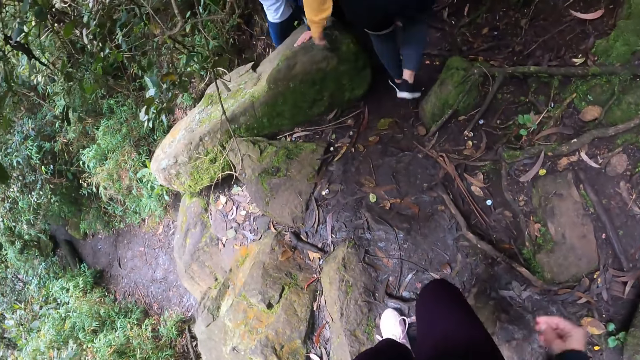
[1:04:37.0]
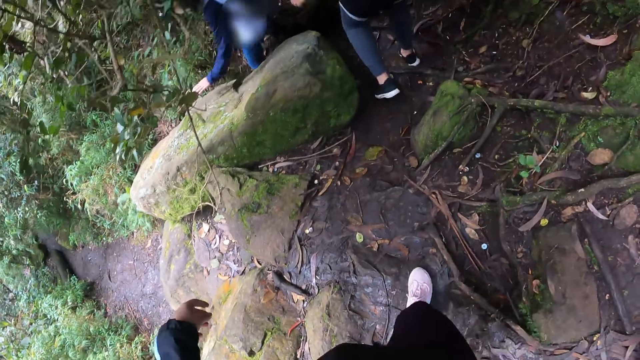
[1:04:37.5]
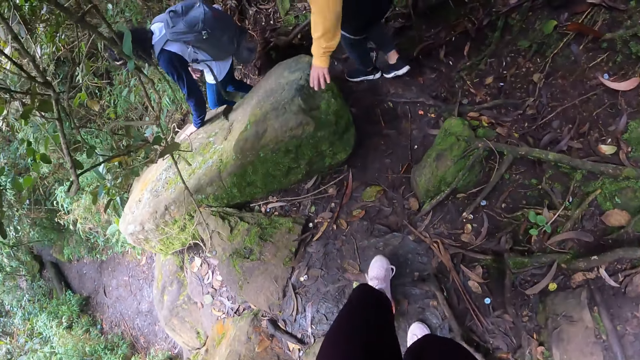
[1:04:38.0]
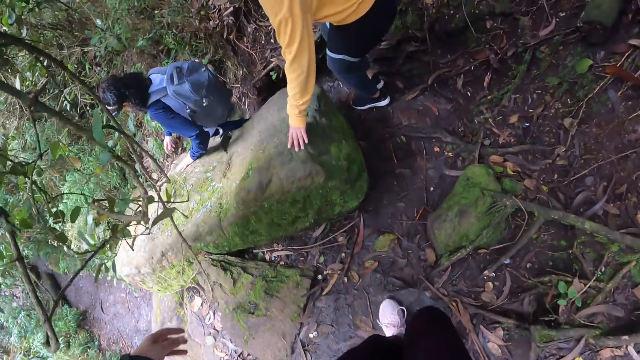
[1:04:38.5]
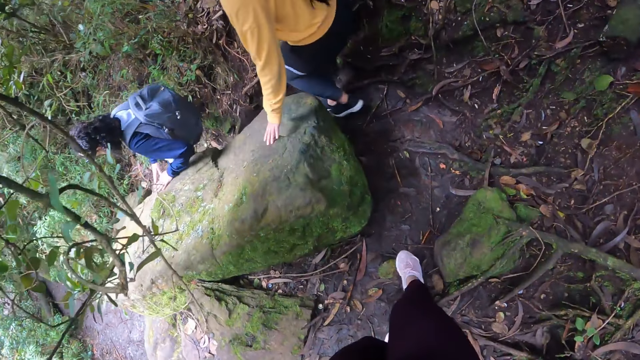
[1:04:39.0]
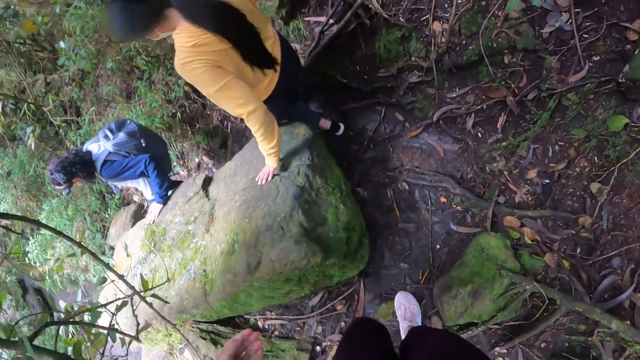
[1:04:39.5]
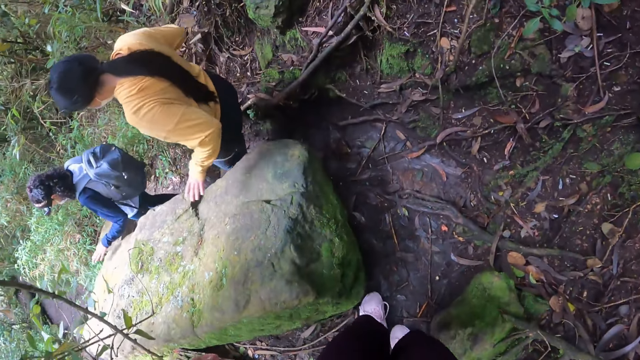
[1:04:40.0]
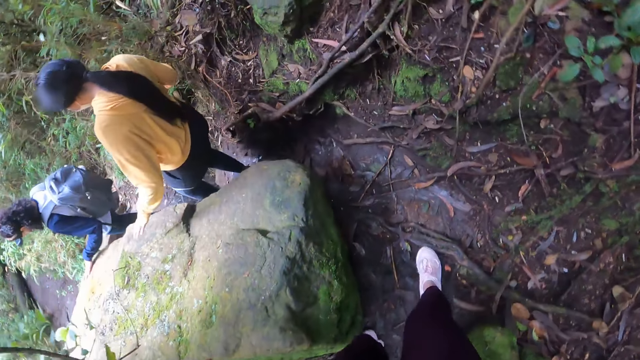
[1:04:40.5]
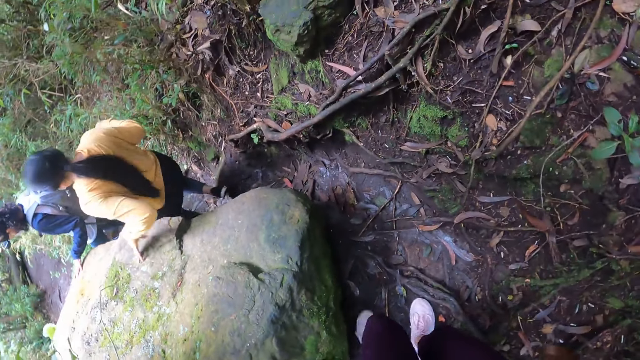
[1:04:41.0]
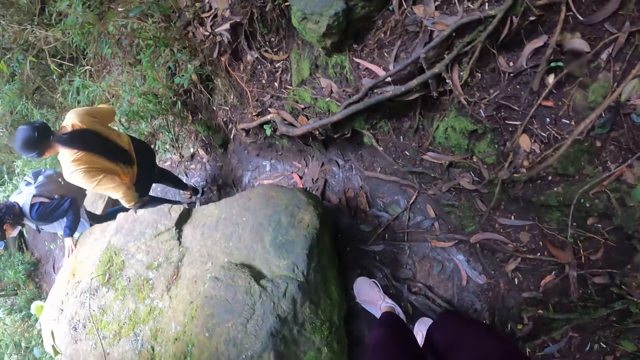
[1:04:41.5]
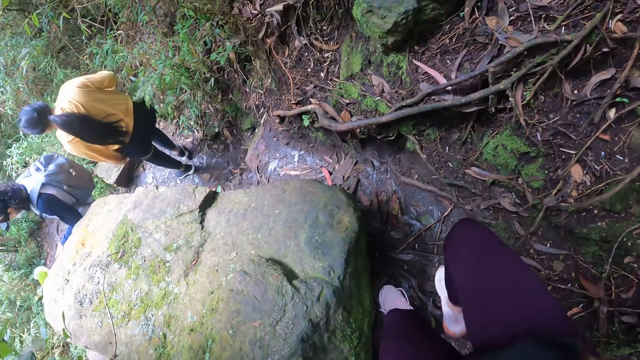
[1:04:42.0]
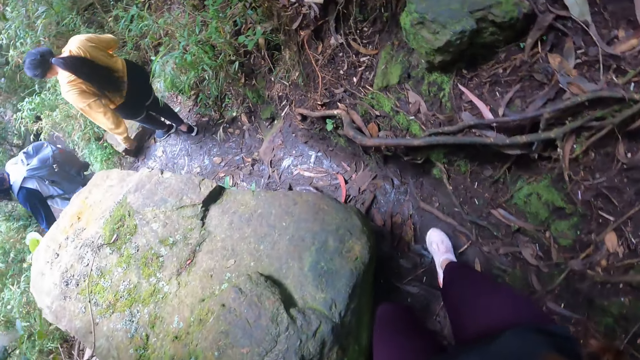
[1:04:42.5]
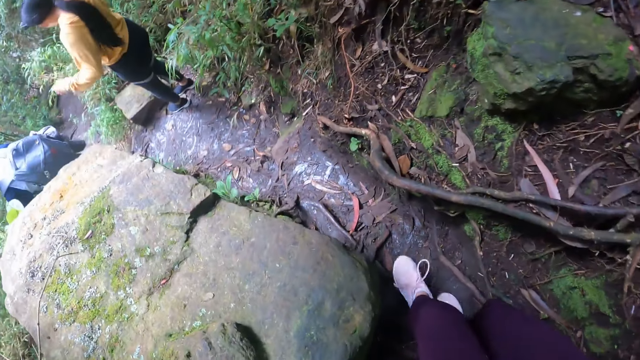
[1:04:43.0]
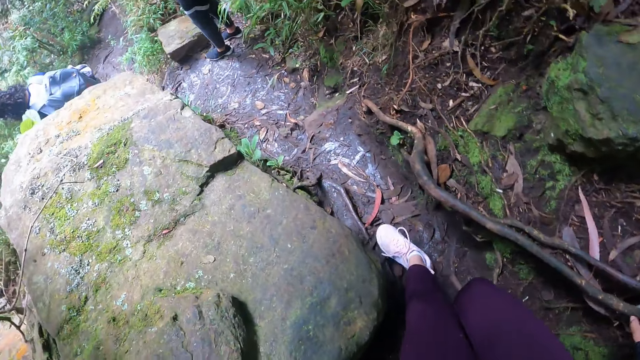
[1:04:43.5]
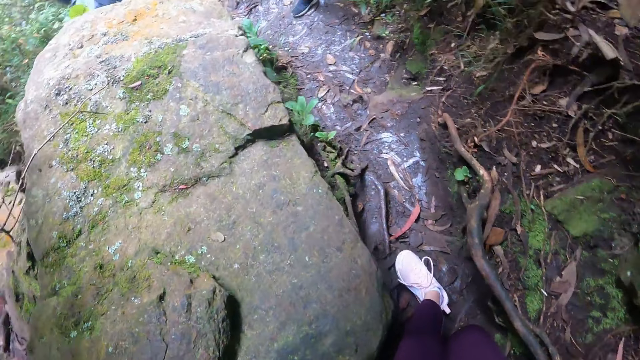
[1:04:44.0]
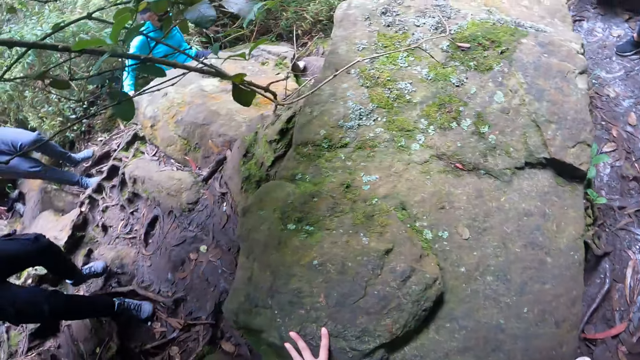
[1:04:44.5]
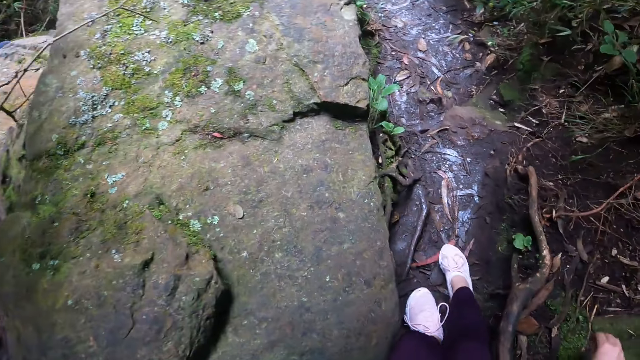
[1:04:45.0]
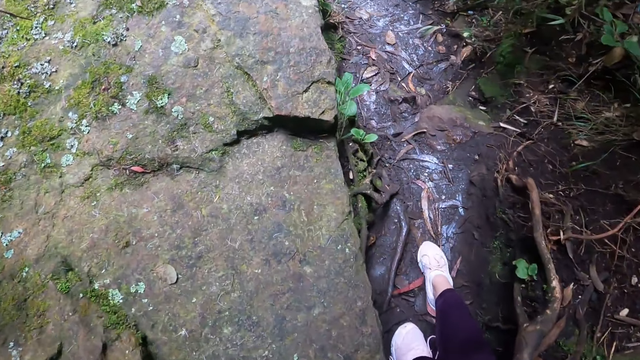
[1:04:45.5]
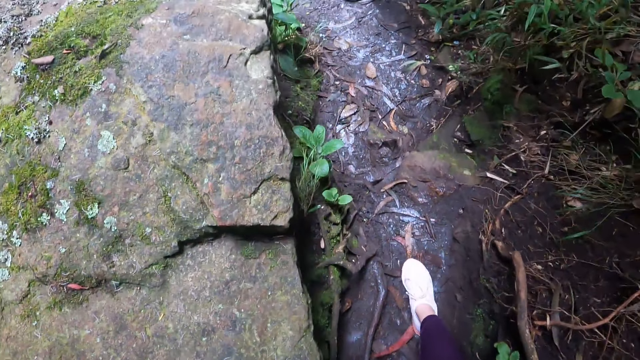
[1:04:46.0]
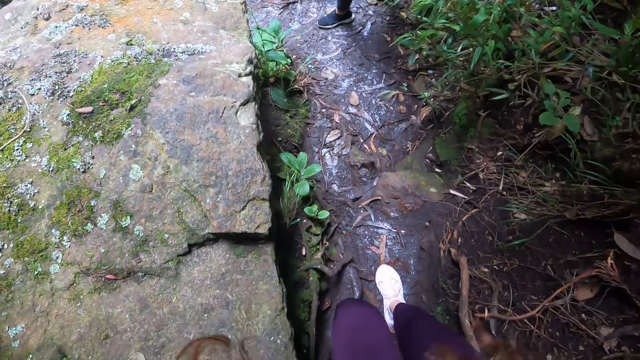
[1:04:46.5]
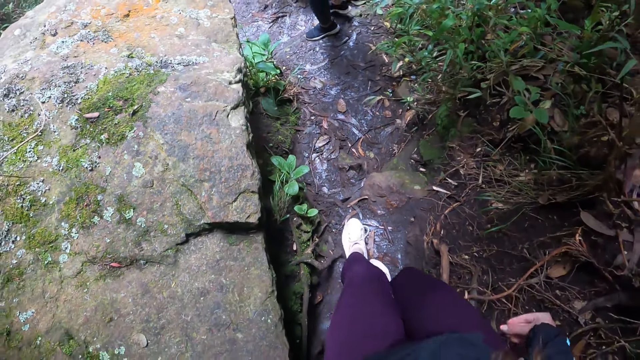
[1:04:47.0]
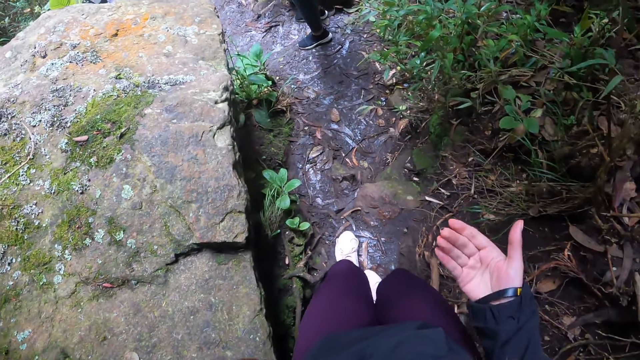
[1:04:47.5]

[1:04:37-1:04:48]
The camera wearer touches a rock with her left hand.

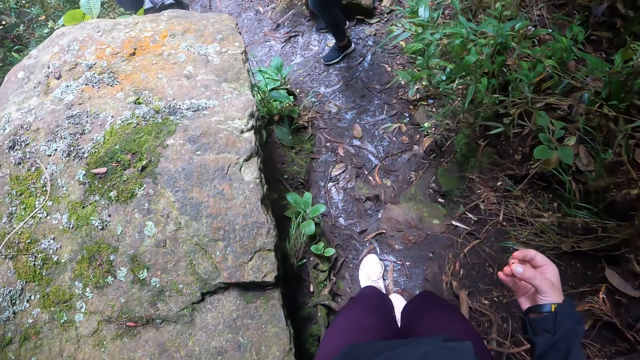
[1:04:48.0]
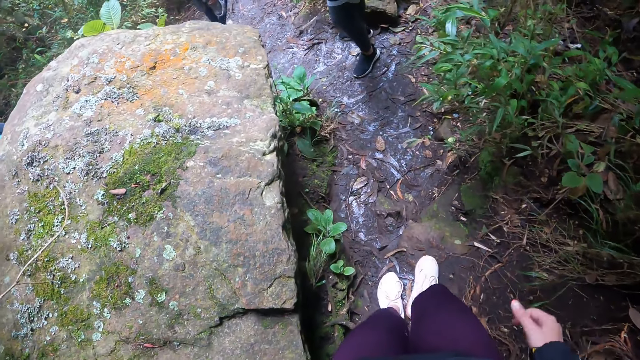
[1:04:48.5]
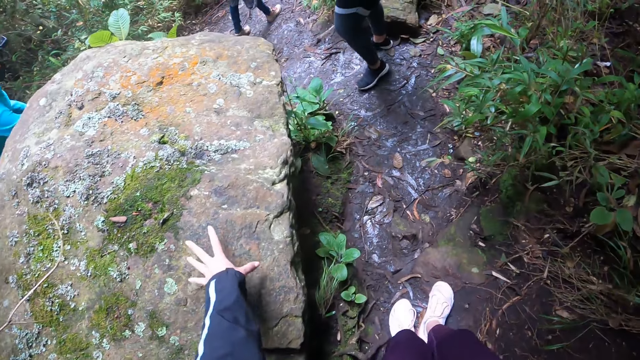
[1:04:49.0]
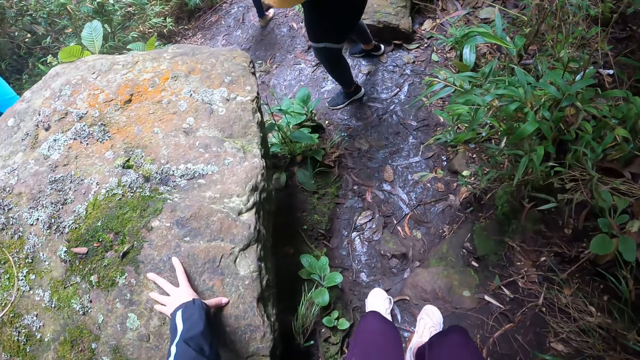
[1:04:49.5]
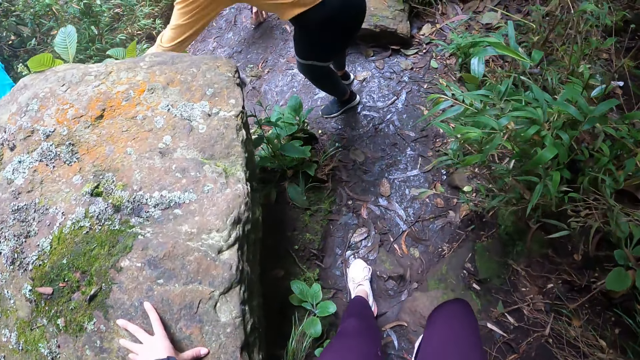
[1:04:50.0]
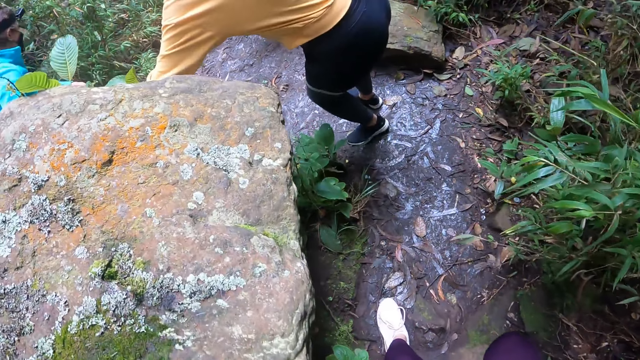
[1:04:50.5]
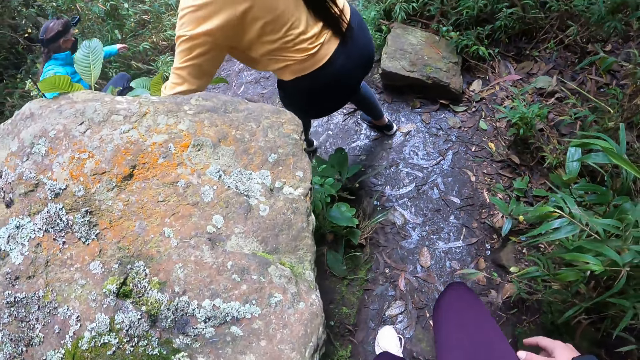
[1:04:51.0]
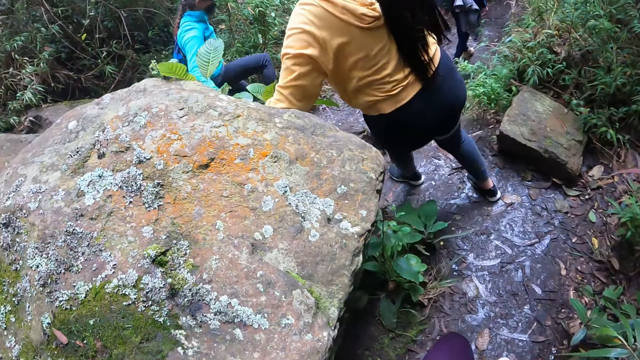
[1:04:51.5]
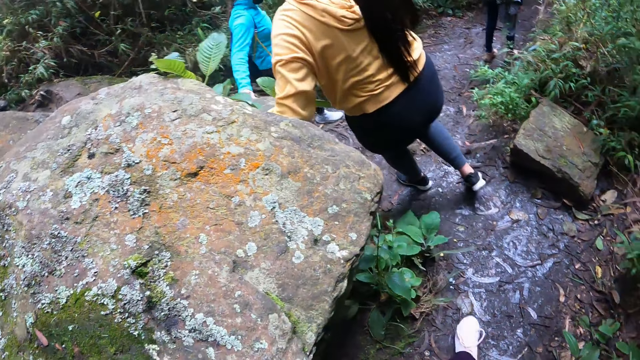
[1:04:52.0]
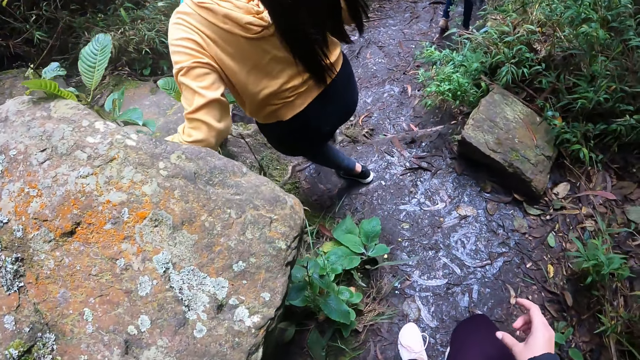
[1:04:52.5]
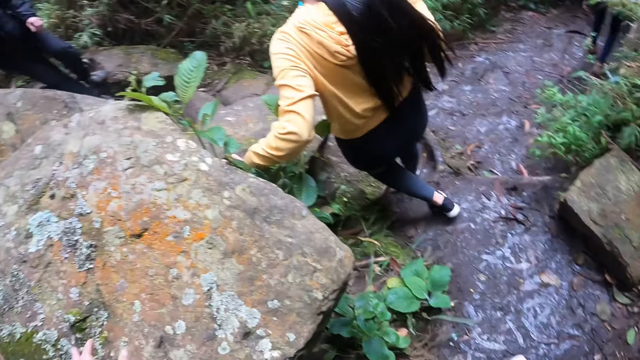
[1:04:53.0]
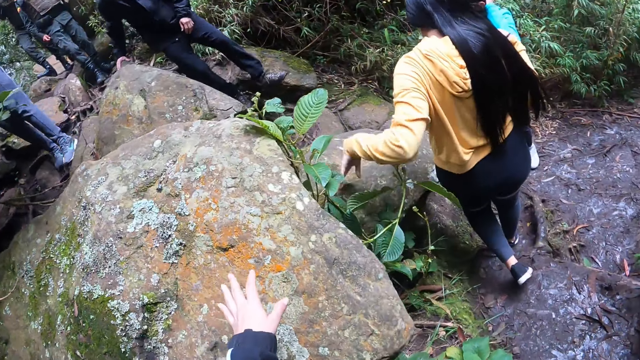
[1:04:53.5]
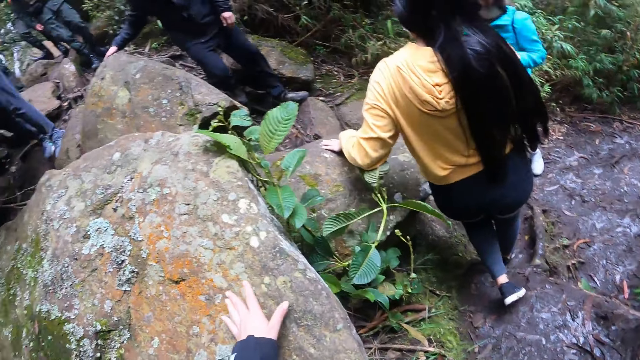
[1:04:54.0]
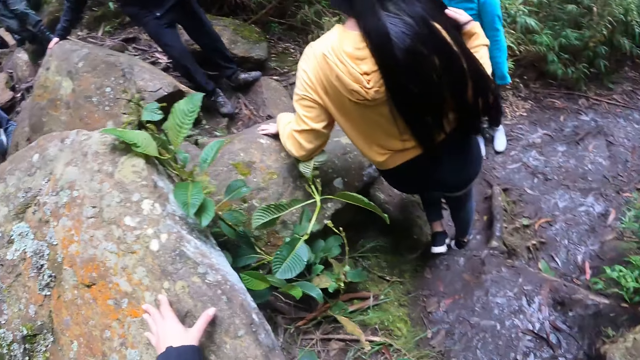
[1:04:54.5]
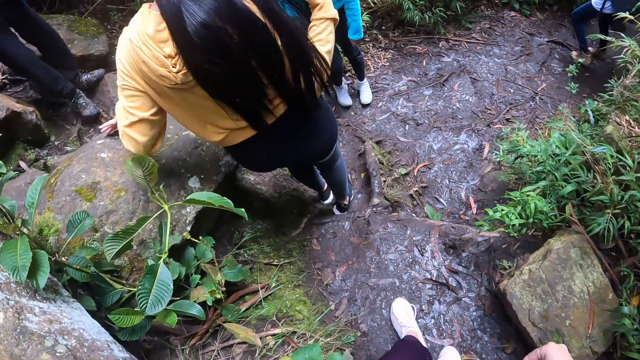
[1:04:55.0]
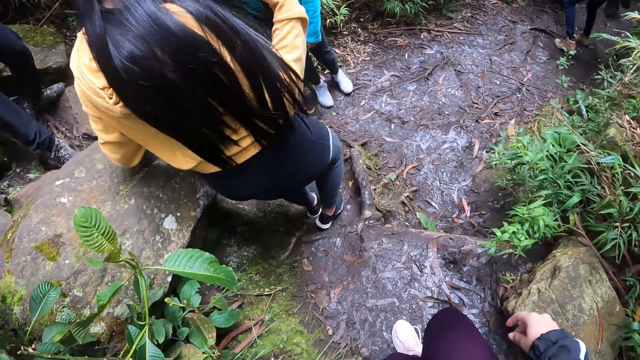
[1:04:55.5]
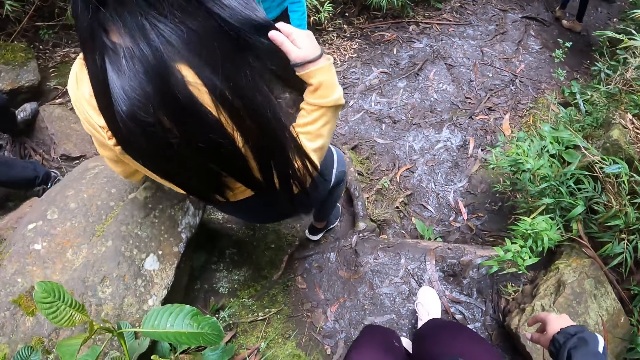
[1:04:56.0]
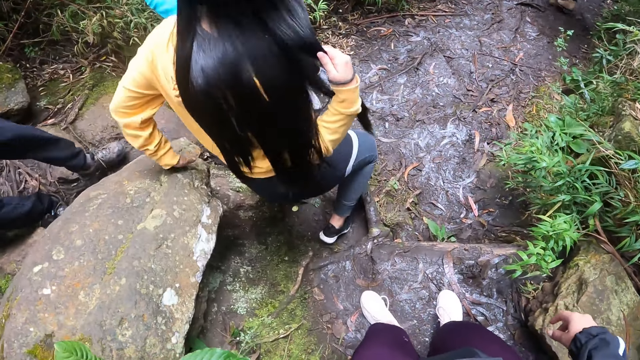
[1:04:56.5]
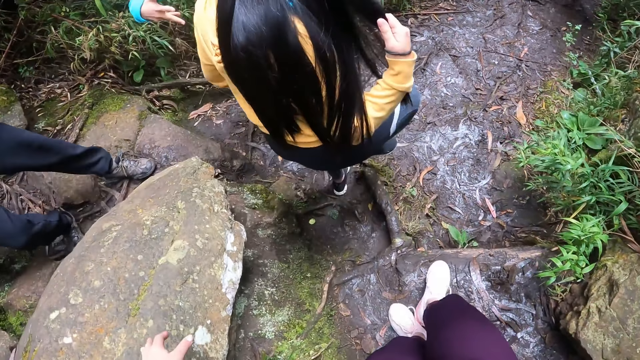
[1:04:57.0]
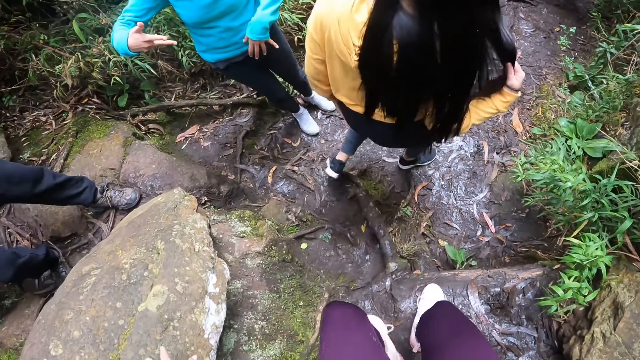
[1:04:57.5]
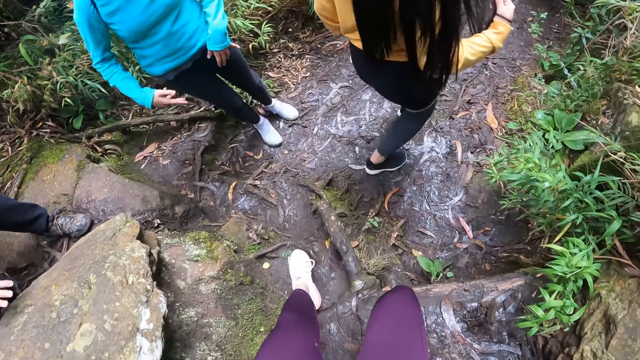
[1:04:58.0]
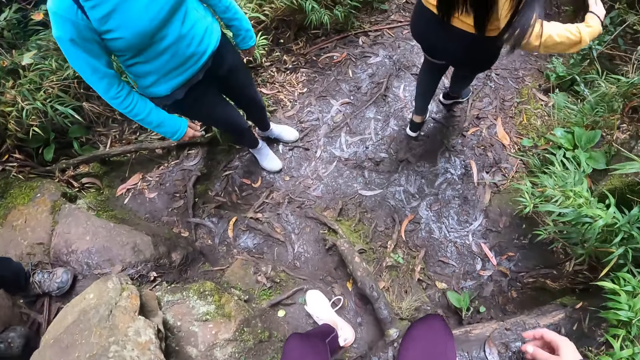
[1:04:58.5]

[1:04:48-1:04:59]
The camera wearer touches the rock with her left hand. She places her left hand on the rock.
